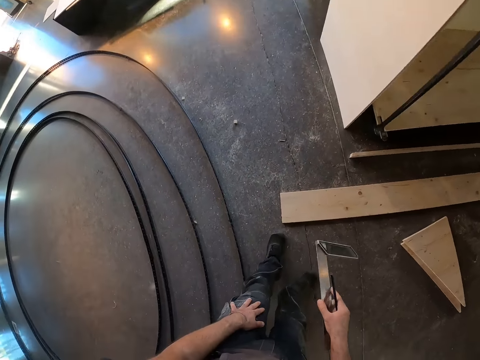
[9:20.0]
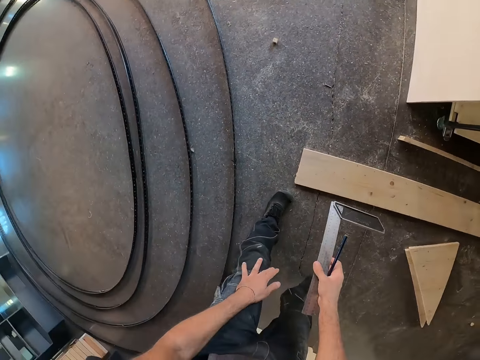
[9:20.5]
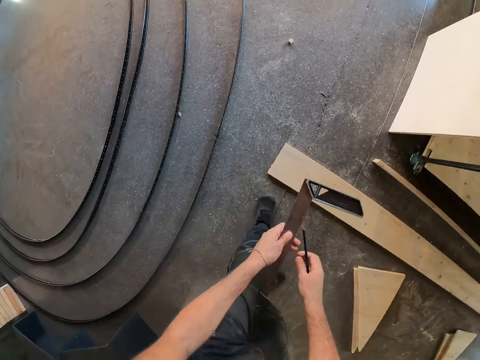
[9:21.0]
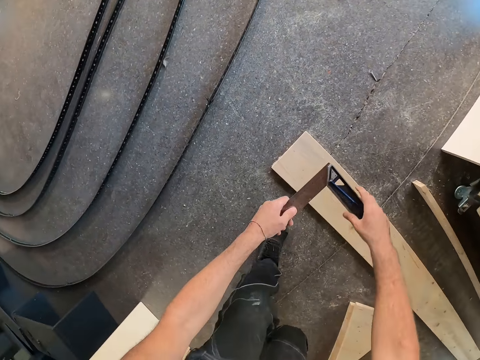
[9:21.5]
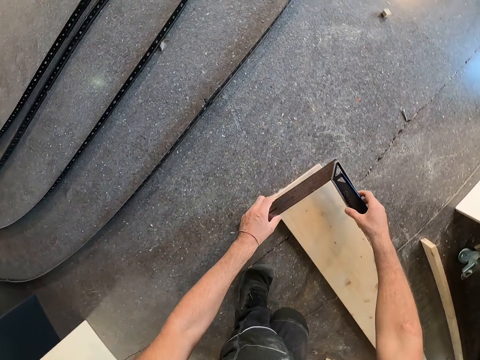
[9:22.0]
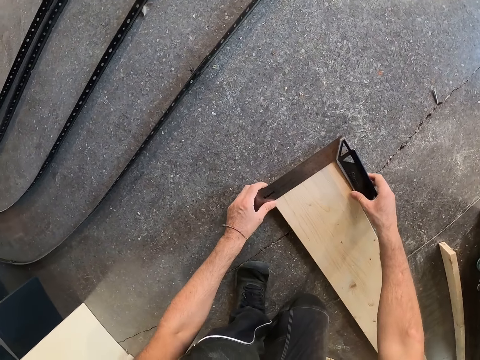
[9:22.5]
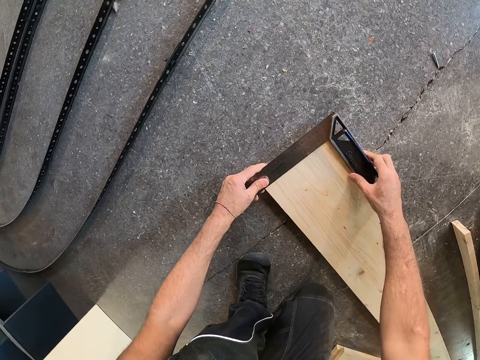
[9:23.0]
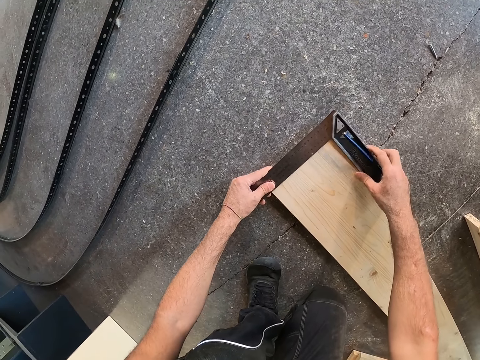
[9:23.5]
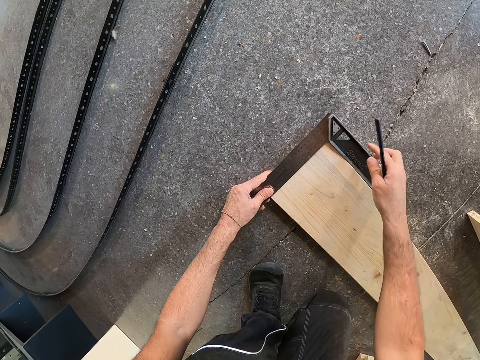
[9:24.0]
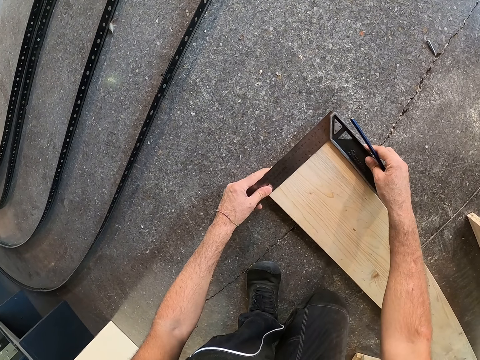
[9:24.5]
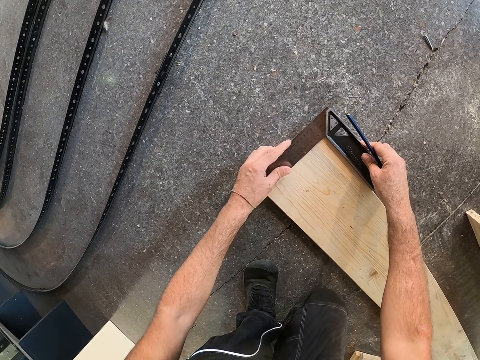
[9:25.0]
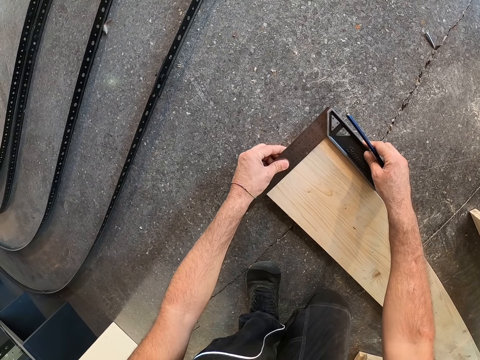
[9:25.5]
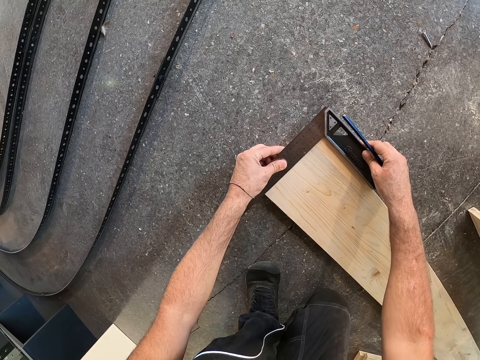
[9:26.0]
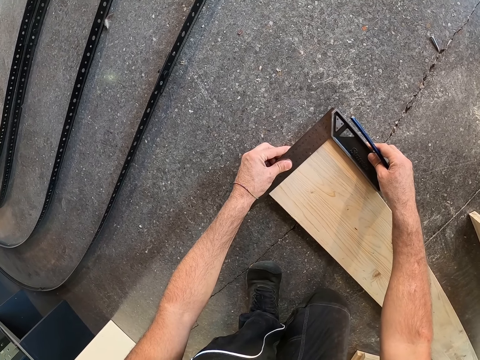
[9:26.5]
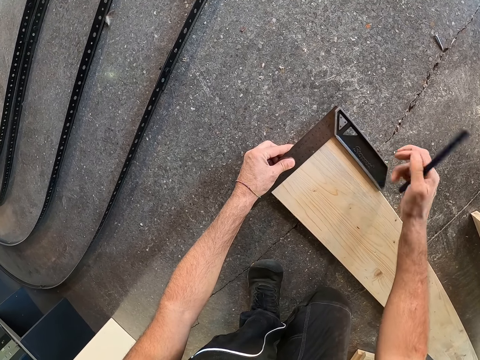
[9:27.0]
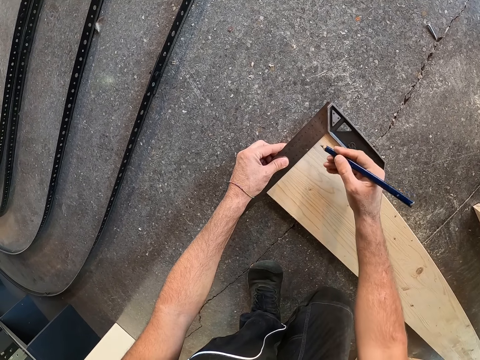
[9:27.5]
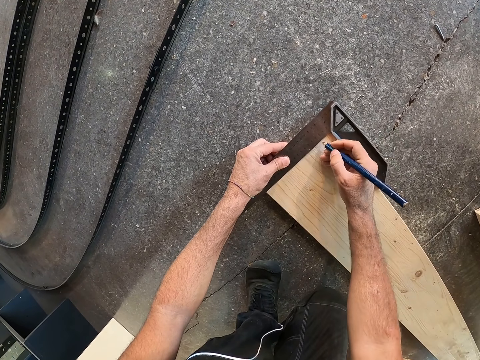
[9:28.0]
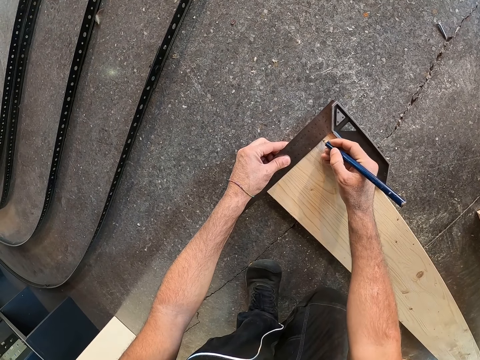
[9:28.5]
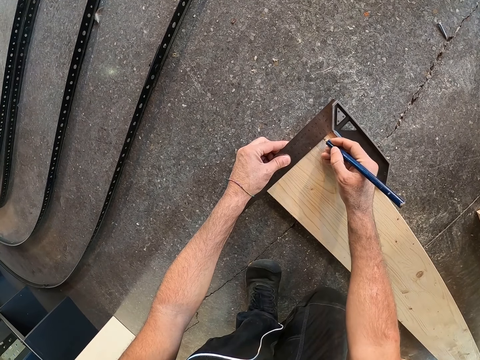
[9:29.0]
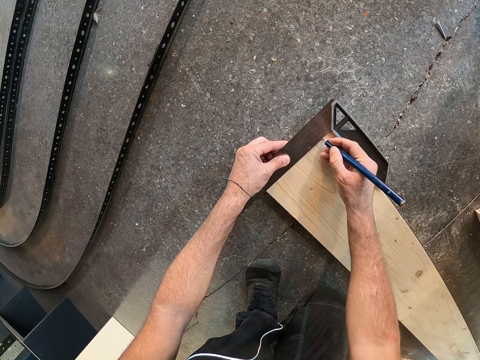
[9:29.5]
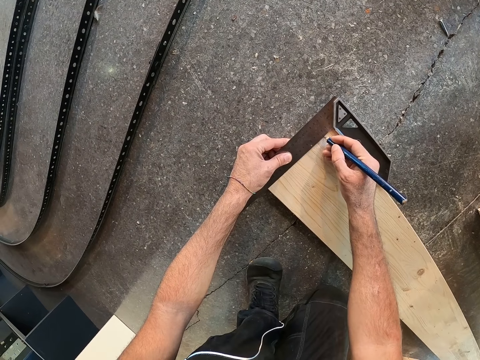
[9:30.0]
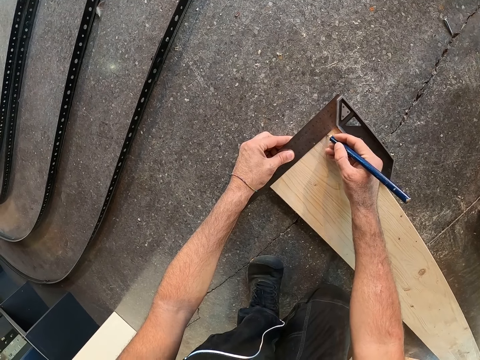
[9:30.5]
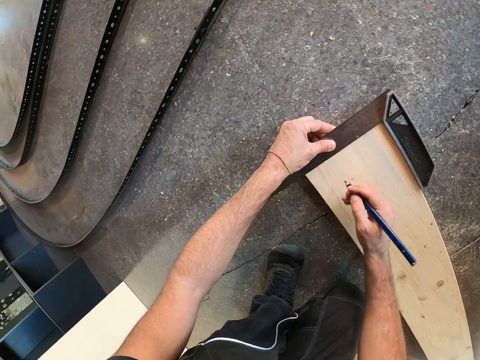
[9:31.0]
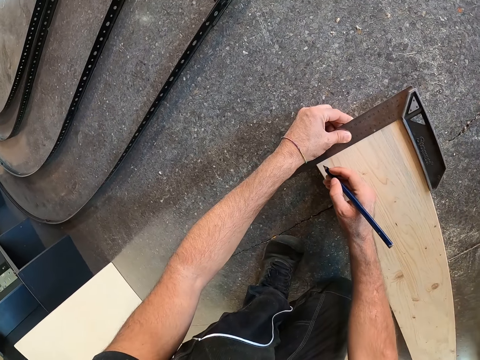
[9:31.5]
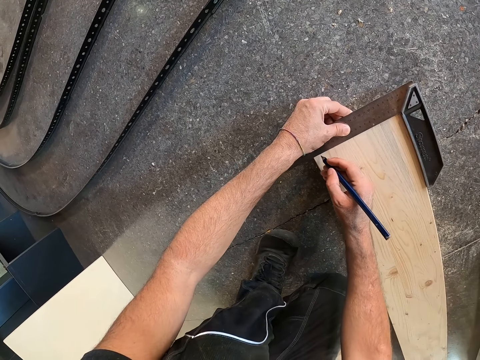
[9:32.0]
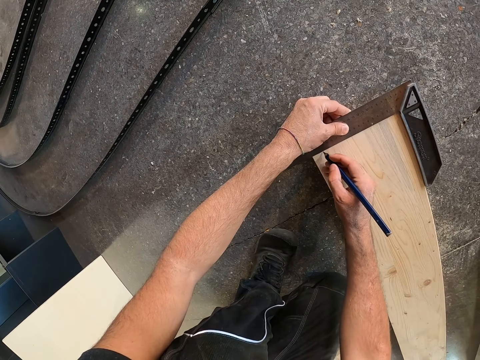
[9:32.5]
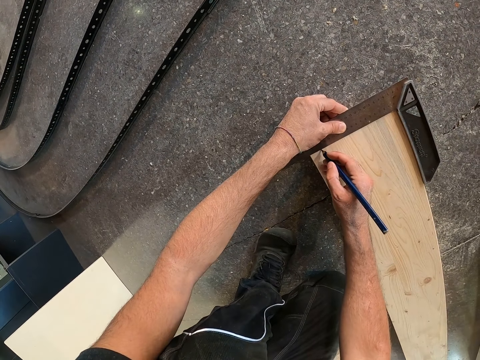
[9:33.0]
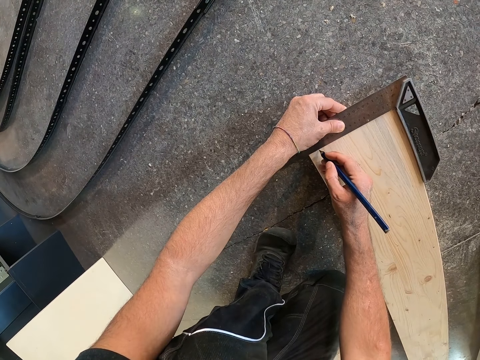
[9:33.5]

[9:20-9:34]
The camera wearer passes the try square or L shape ruler from his right hand to his left hand. He kneels down. He holds the try square with both hands. He places the try square in both hands on the wood plank. He moves the L shape ruler. He draws on the wood plank with a pencil or pen in his right hand. He marks the wood with the pen.

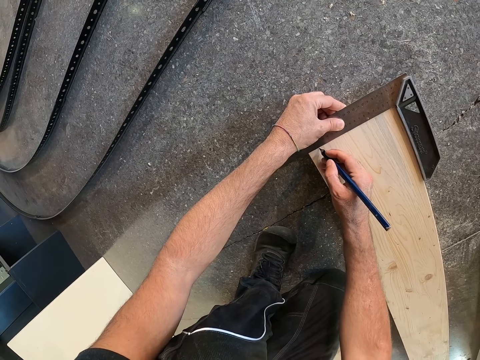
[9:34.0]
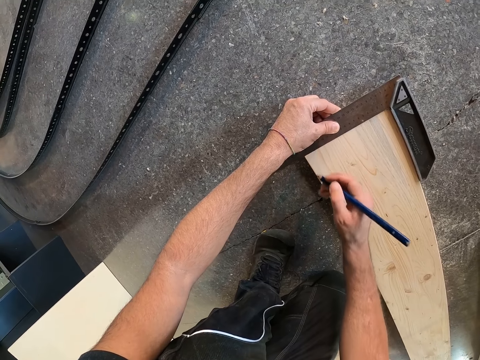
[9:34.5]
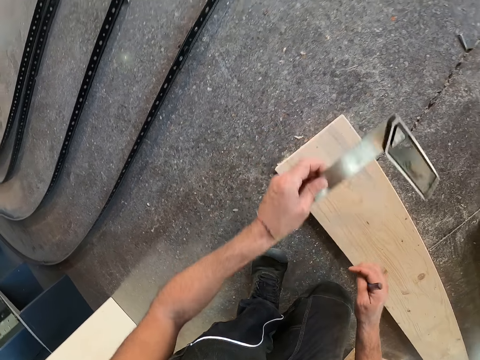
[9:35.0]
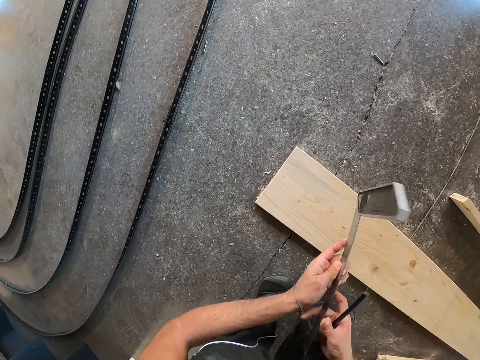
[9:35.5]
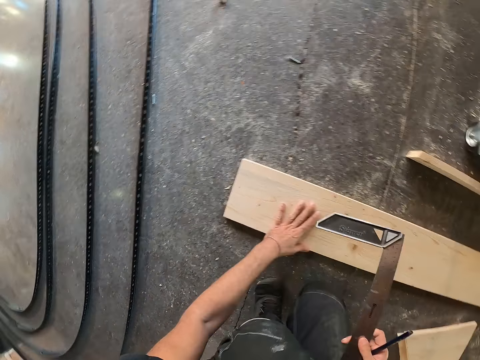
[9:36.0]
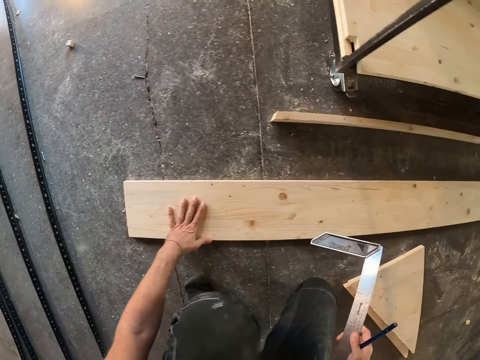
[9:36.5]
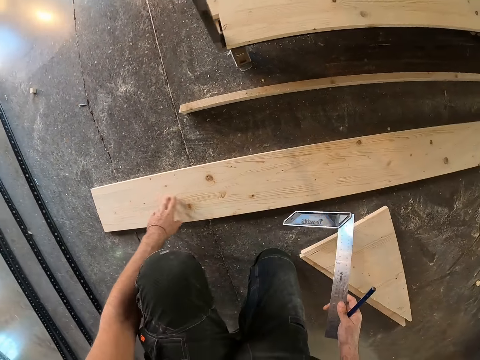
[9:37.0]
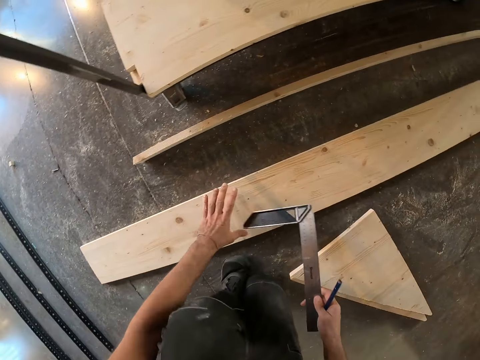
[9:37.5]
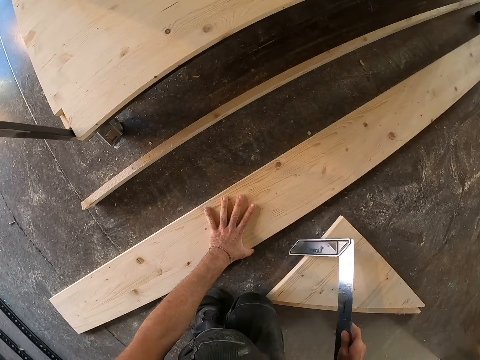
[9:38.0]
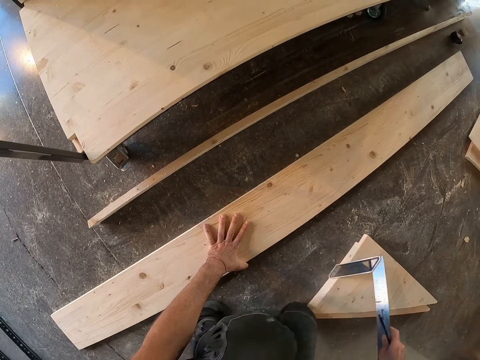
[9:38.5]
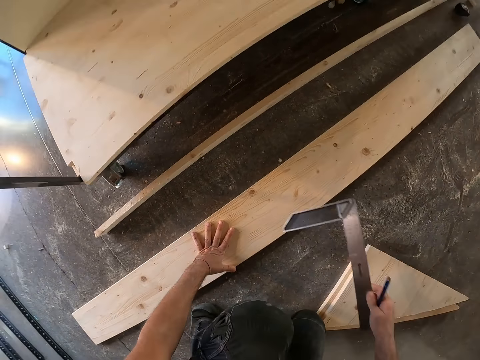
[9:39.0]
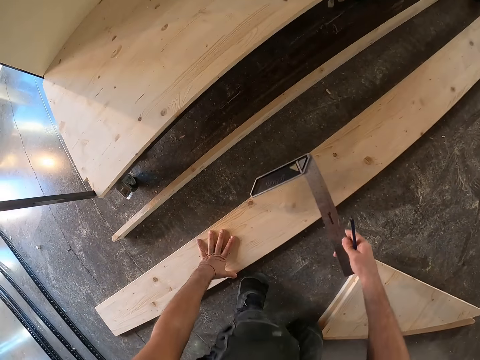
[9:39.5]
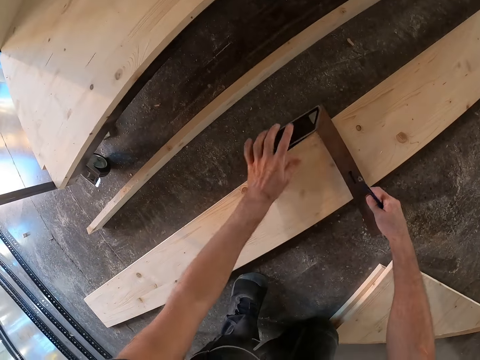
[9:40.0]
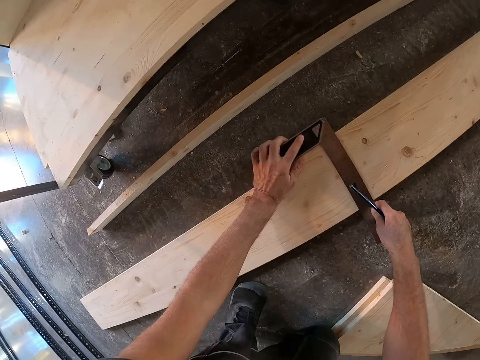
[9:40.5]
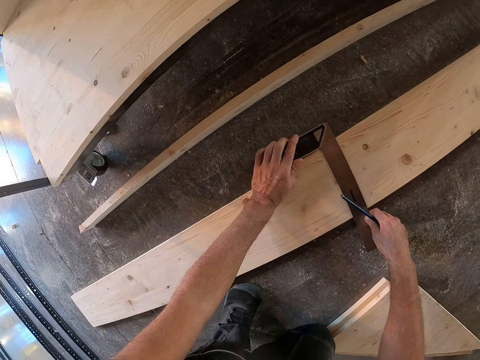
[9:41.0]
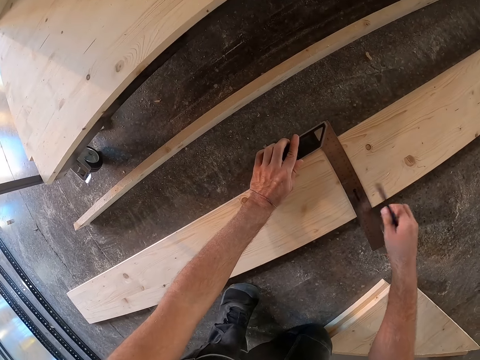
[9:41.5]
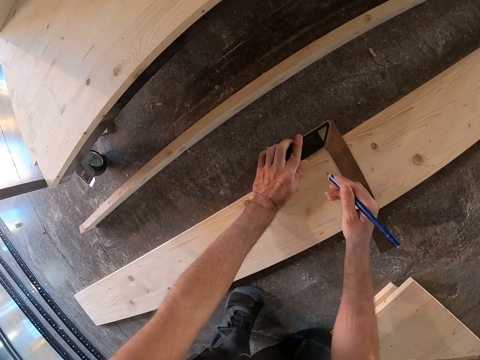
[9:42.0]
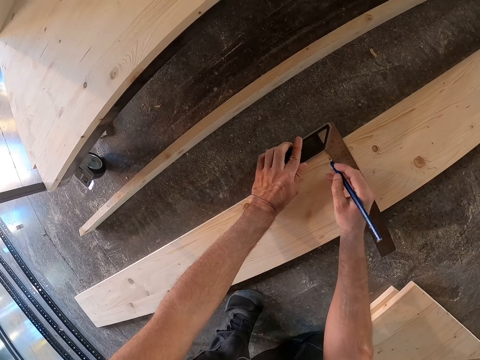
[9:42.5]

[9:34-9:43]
The camera wearer lifts the try square or L shape ruler from the wood plank with his left hand. He passes the L shape ruler to the right hand. He touches the wood plank with his left hand. He moves the leg. He touches the wood. He shifts a set of triangle wood boards on the floor with the try square in his right hand. He moves the leg. He places the try square in his right hand on the wood plank. He holds the try square on the wood plank with both hands. He adjusts the L shape ruler. He writes on the wood with the pen.

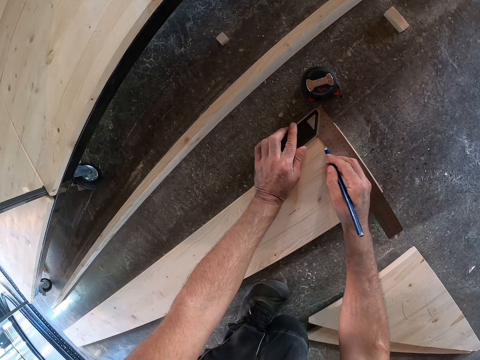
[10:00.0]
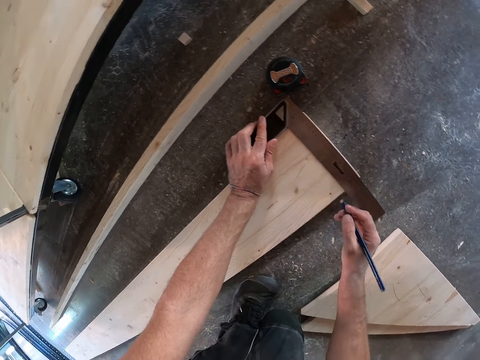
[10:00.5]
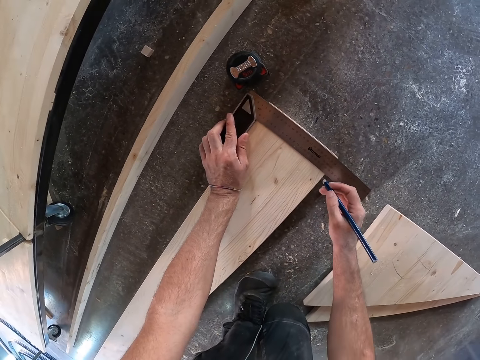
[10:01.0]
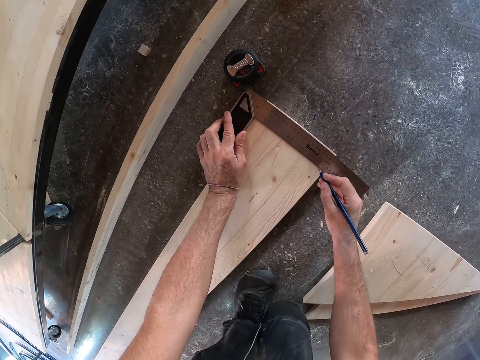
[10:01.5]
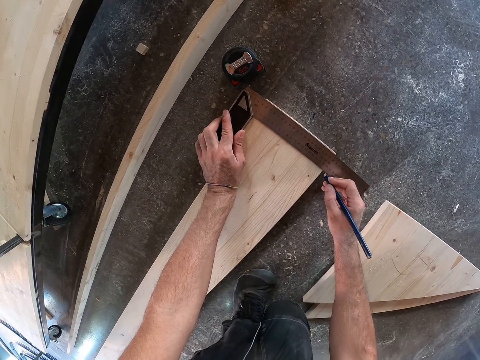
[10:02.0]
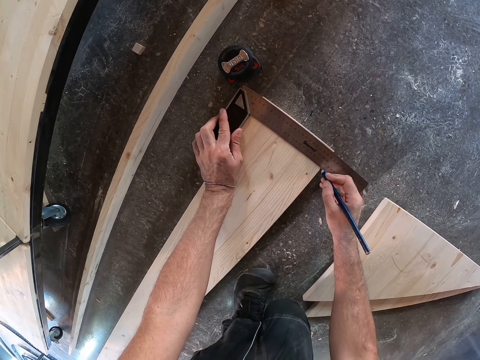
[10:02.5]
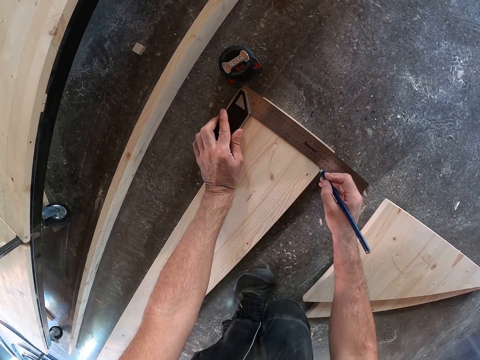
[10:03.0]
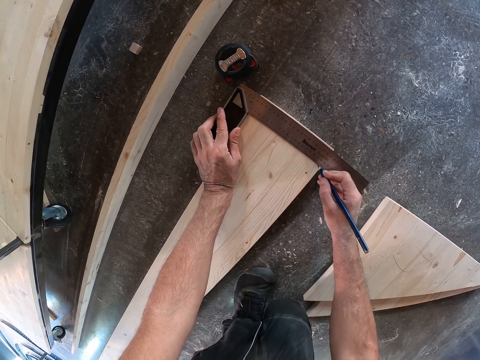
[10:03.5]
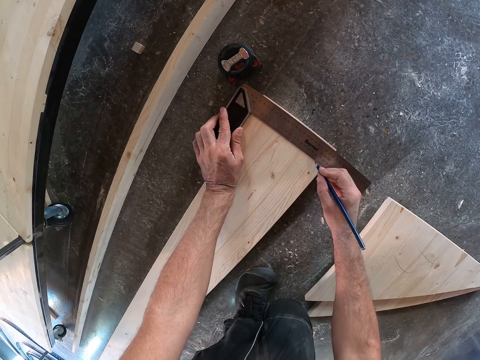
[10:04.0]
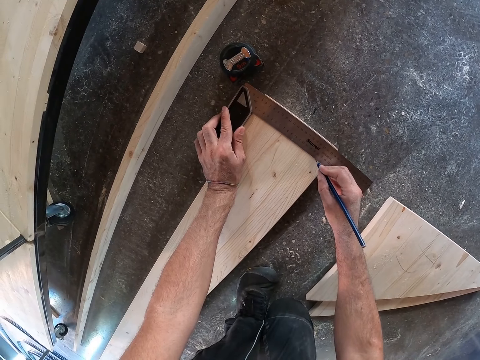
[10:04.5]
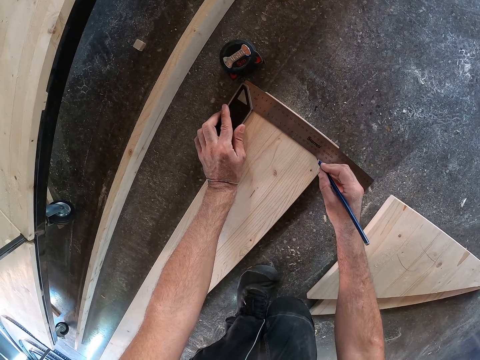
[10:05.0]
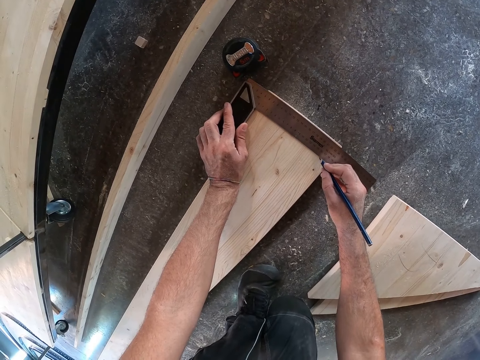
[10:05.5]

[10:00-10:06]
The camera wearer marks on the wood with the pen.
